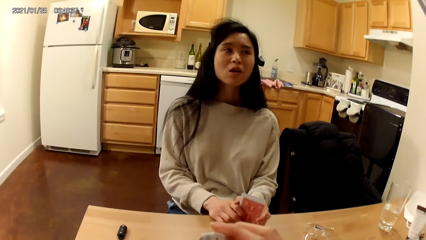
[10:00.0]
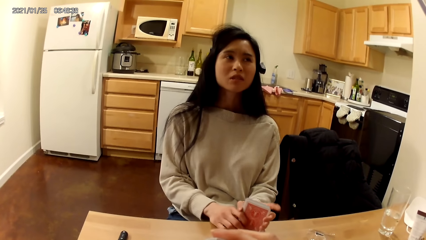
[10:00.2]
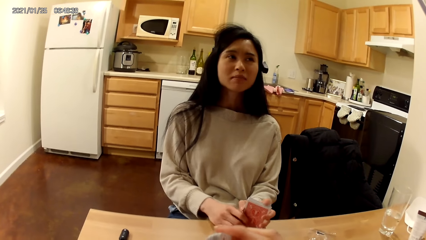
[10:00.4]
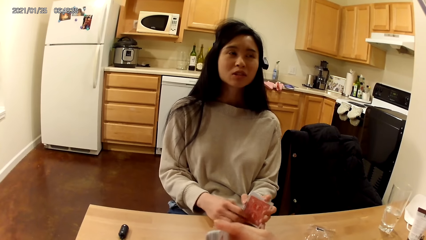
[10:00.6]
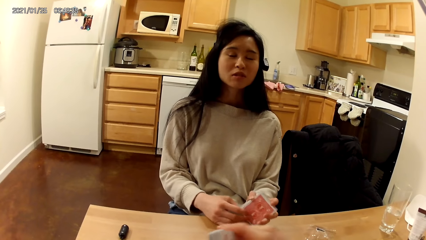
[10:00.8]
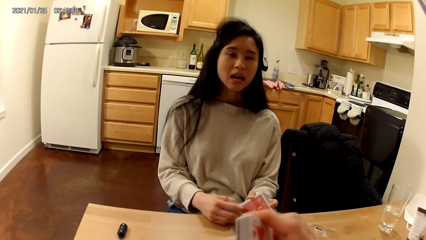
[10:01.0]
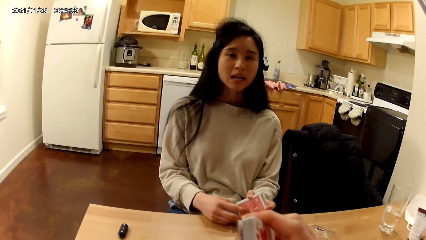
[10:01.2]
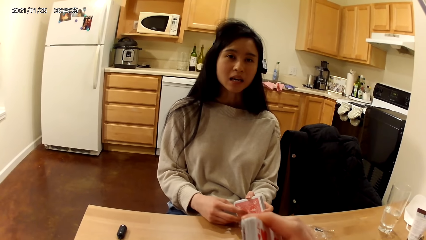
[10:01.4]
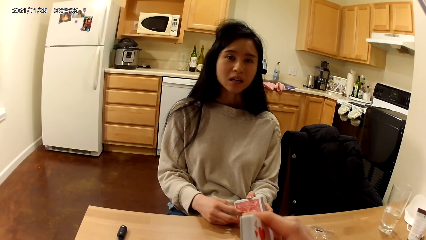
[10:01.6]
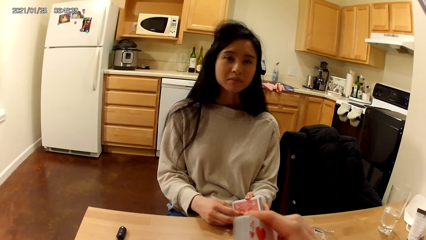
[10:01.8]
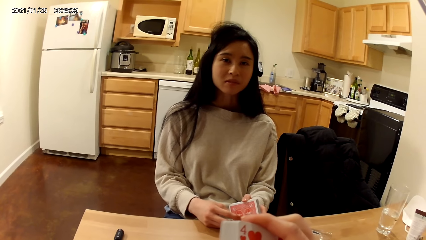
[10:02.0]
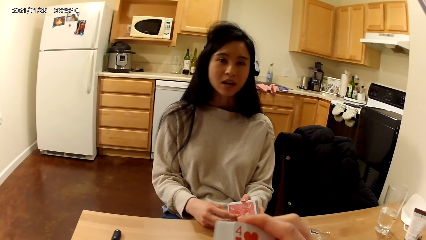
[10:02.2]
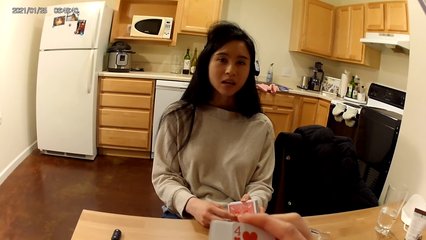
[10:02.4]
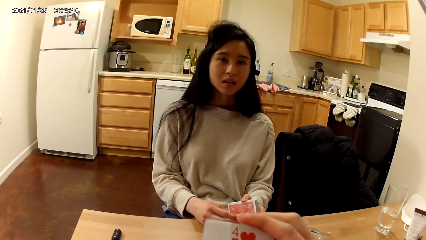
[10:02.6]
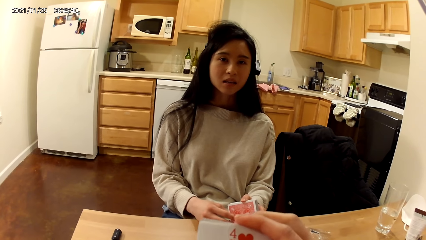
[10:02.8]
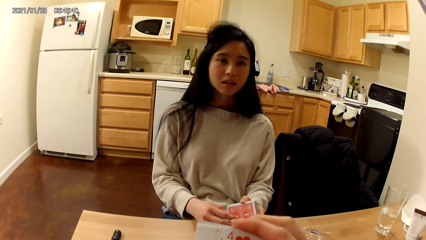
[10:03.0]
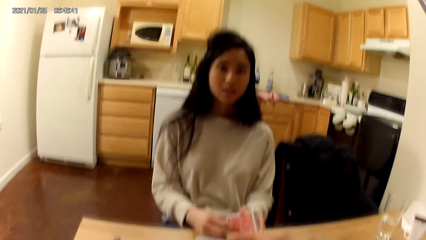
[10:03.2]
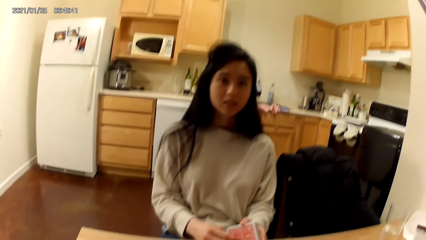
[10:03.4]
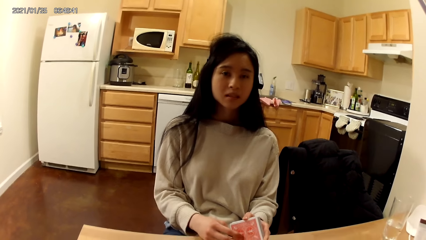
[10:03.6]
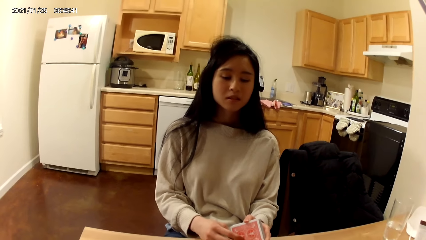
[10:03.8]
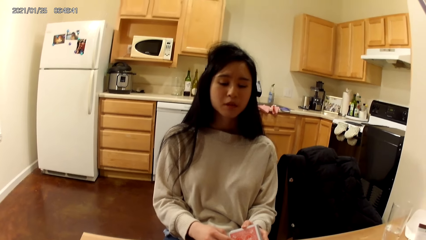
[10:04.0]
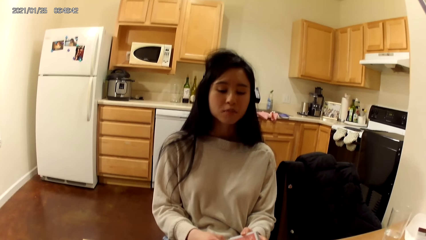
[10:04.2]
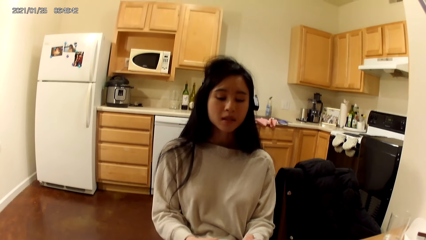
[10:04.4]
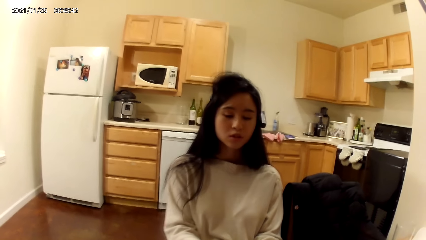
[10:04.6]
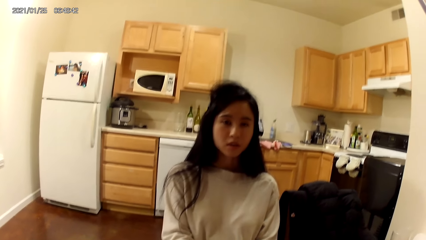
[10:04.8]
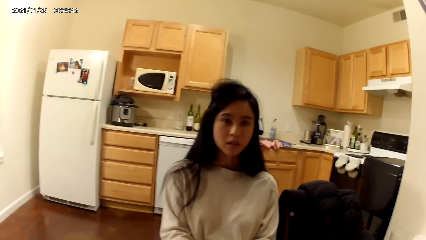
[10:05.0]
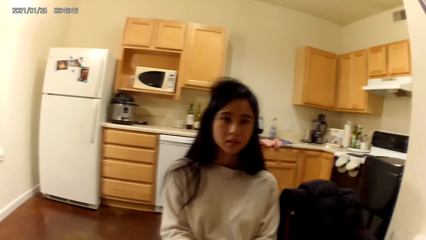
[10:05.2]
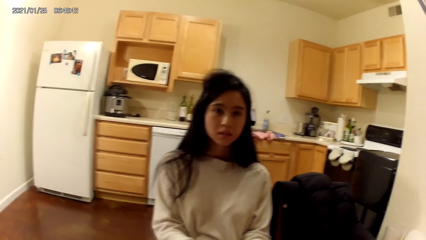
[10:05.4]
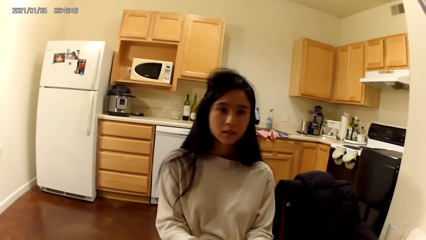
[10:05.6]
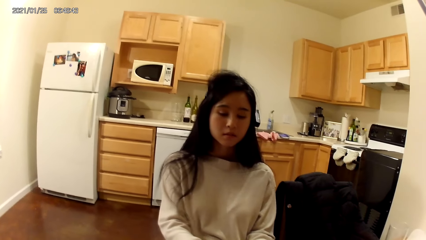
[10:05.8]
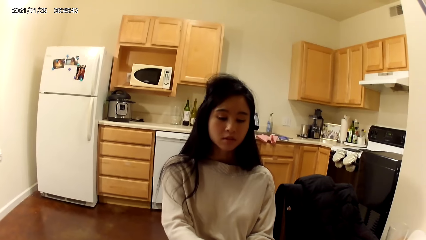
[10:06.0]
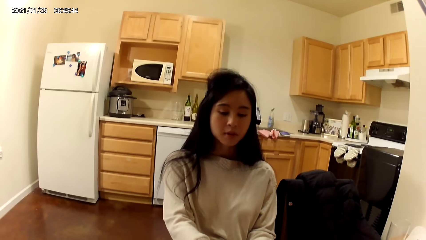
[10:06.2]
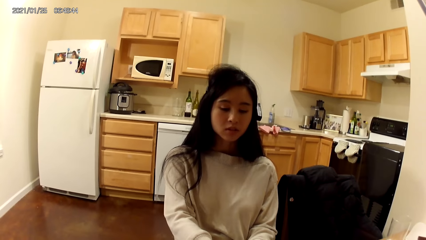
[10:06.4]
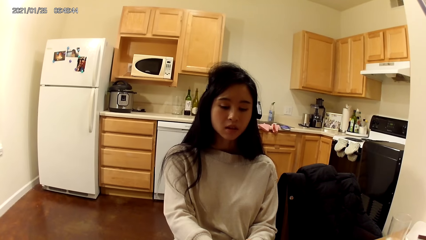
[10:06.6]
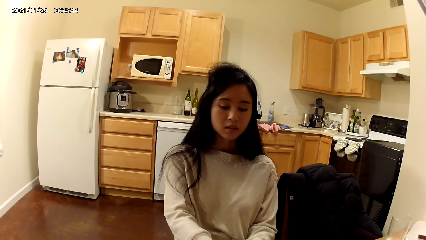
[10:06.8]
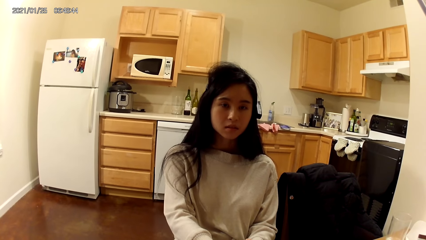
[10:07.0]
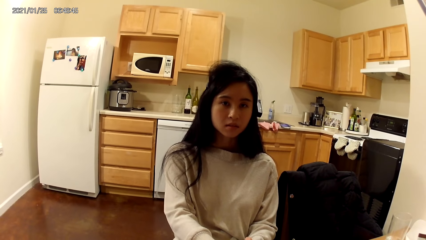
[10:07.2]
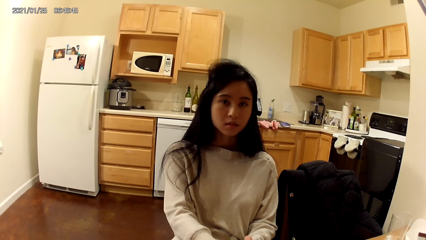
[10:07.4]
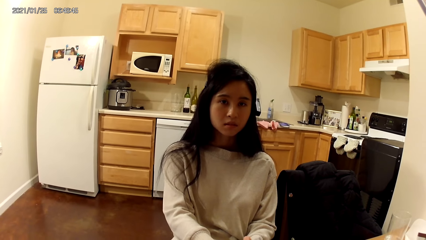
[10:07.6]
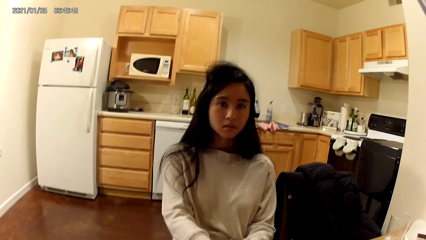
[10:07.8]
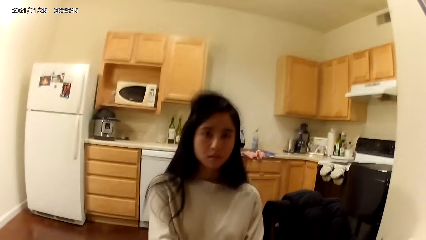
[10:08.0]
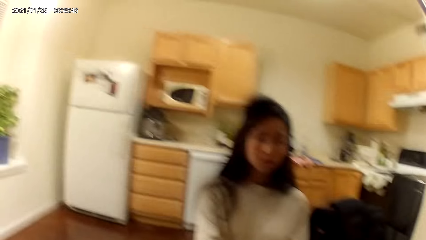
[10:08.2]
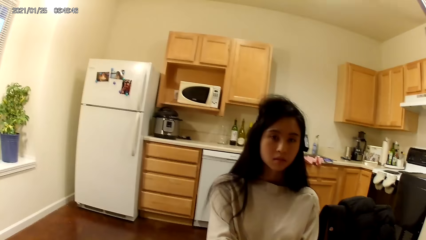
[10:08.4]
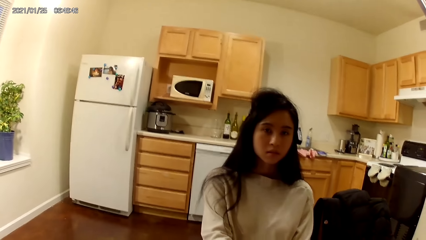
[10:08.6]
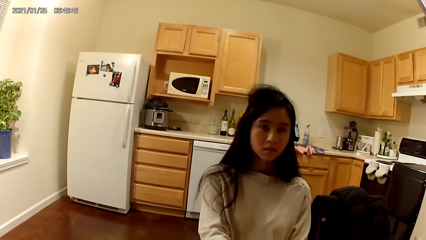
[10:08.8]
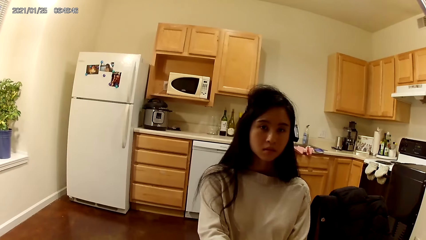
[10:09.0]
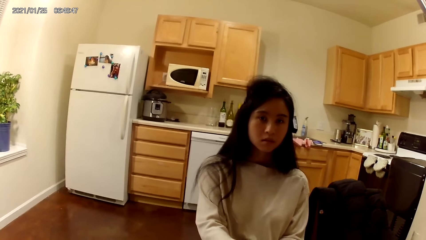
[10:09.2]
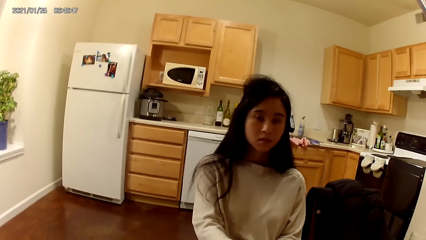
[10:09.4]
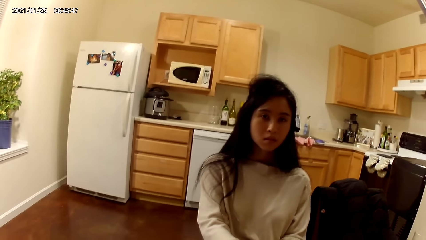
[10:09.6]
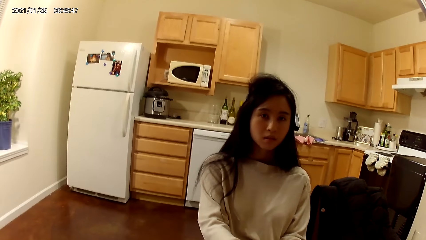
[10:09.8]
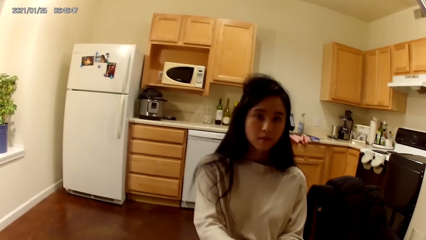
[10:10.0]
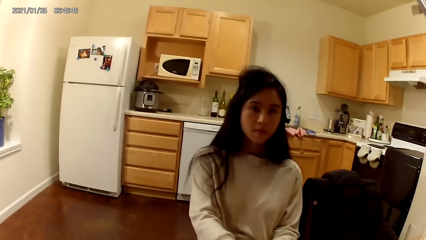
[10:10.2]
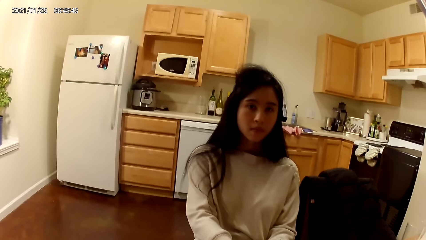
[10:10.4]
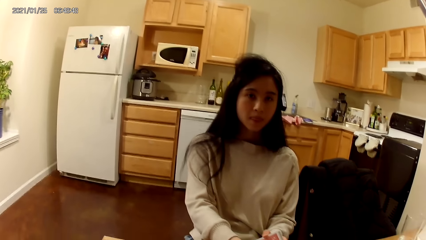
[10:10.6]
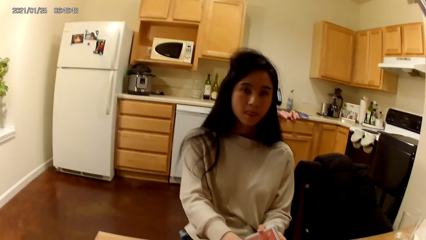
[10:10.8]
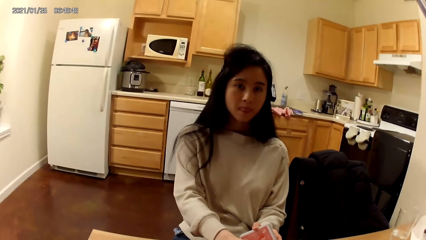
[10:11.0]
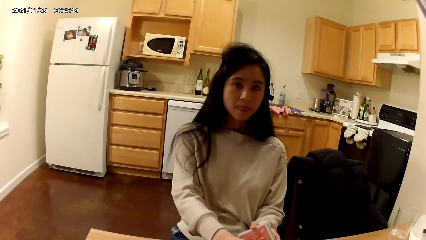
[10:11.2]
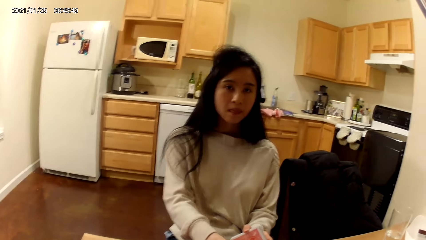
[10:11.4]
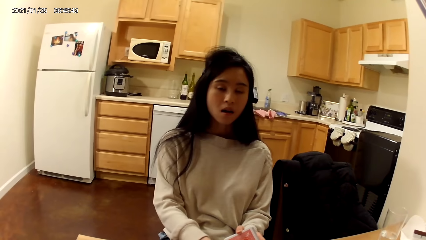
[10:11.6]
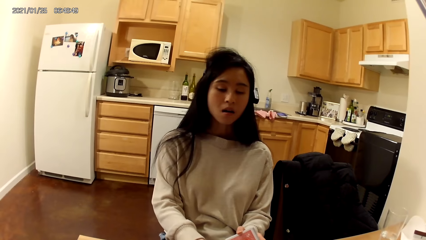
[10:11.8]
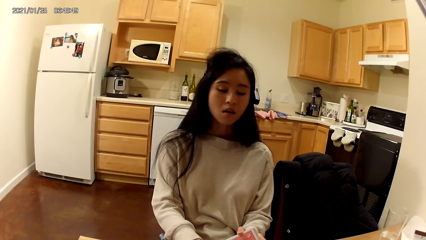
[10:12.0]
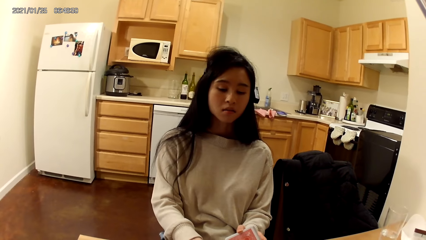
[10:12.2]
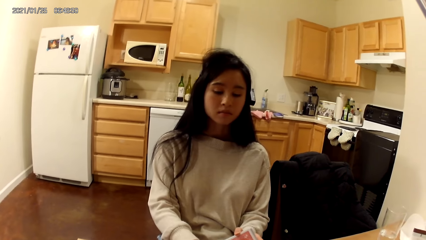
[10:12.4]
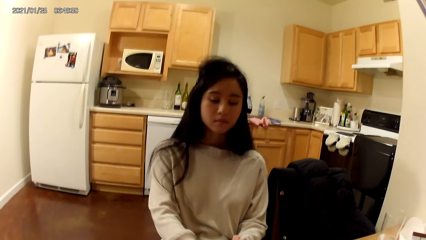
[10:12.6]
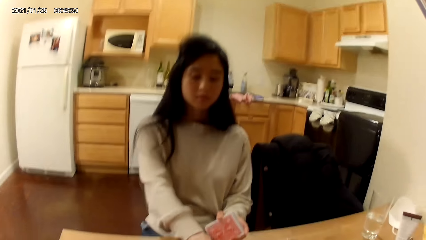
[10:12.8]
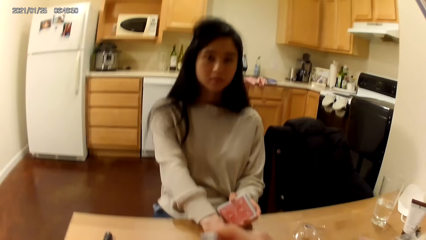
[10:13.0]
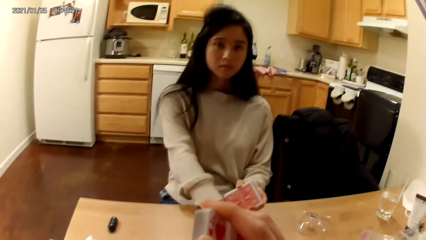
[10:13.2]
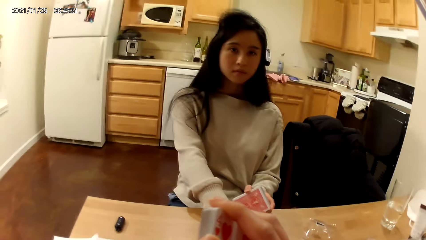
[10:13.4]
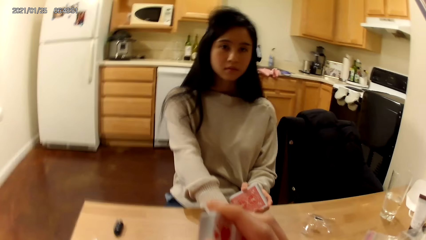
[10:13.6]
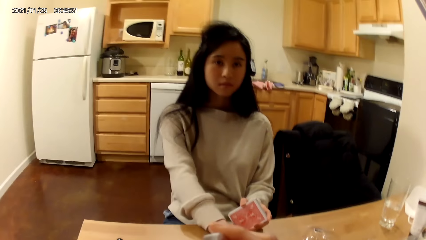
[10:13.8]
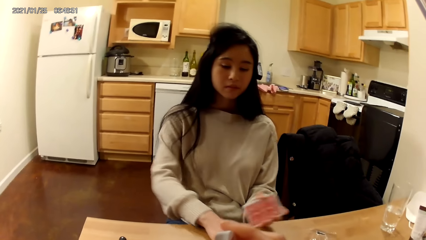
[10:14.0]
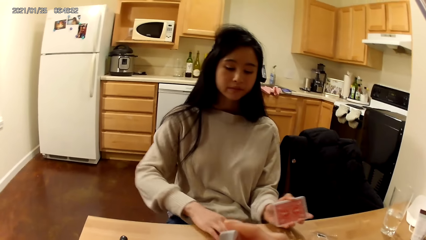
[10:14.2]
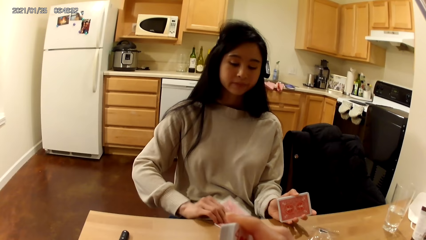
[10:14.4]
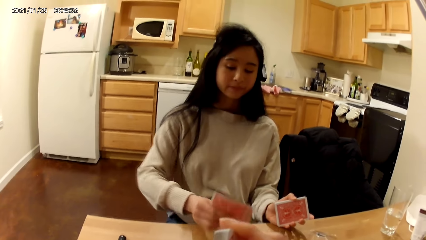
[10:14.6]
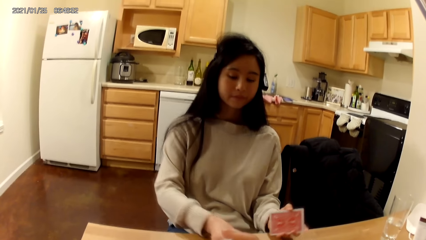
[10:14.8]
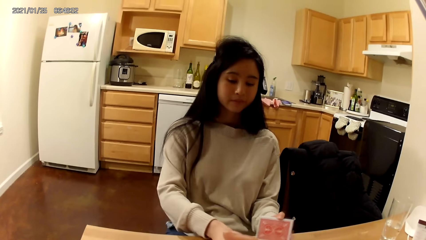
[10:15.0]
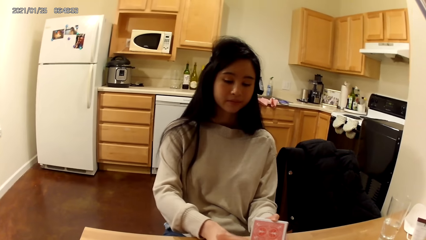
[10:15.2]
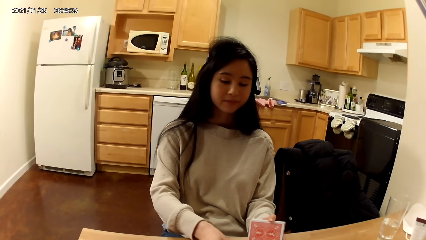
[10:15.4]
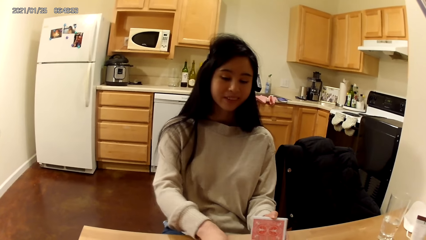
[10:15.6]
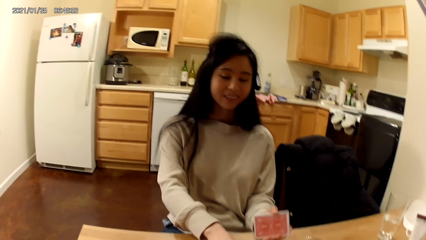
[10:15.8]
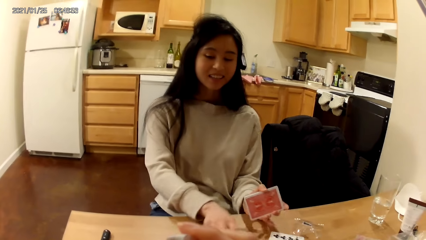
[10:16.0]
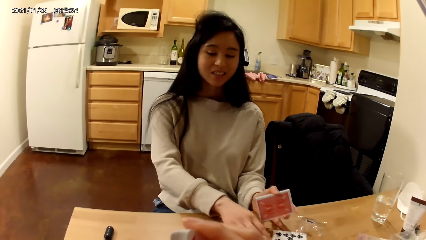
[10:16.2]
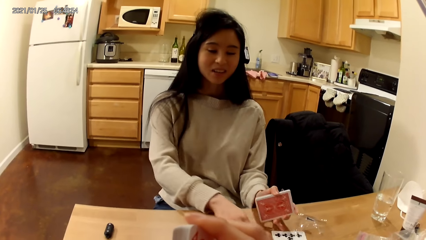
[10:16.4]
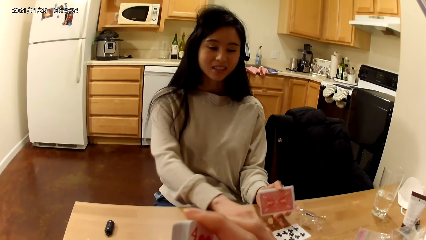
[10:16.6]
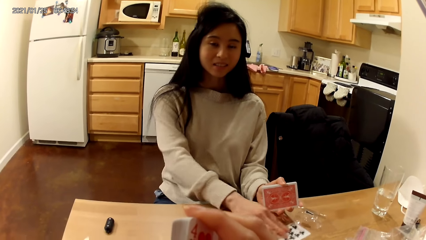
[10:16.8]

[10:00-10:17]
A woman moves the cards on the hand. The camera wearer holds the cards. The woman touches the cards and flips a face down playing card on the table with her right hand. The camera wearer holds the cards.
